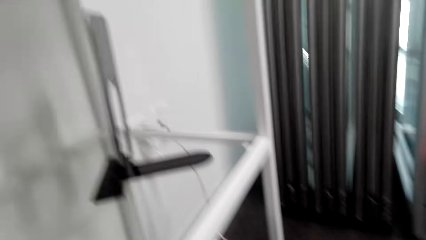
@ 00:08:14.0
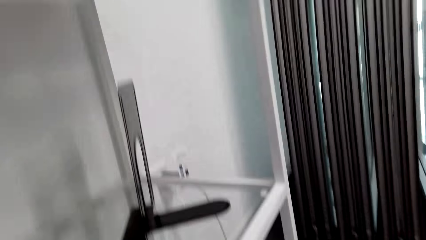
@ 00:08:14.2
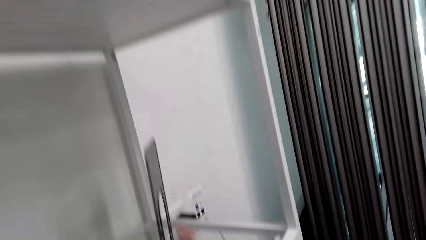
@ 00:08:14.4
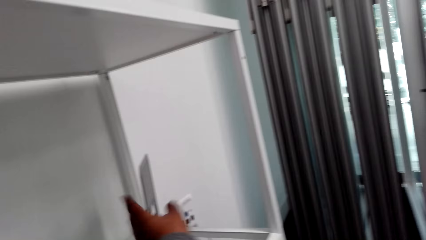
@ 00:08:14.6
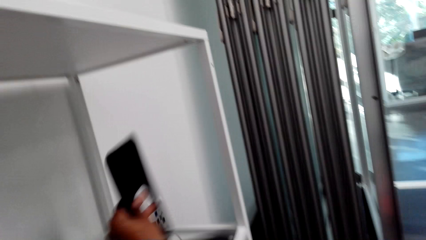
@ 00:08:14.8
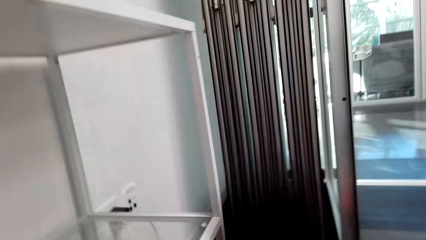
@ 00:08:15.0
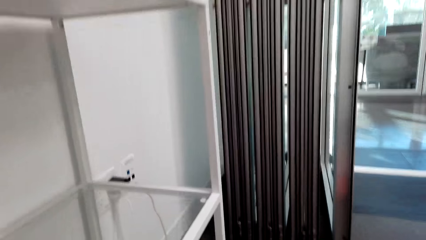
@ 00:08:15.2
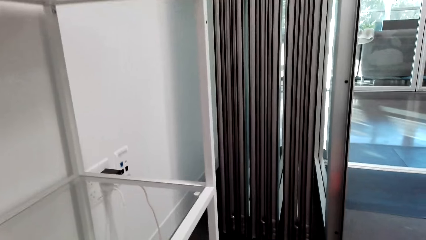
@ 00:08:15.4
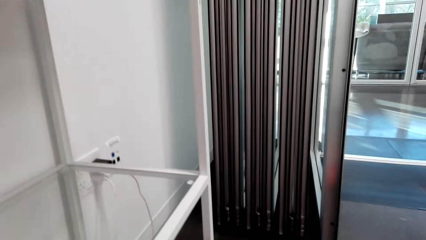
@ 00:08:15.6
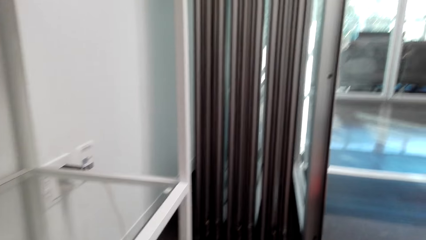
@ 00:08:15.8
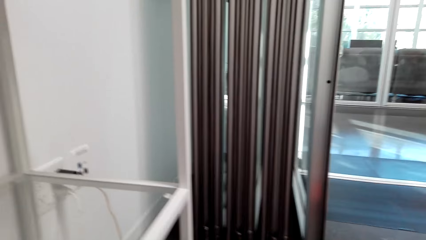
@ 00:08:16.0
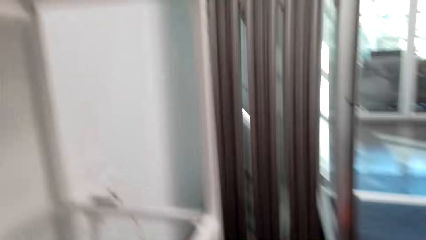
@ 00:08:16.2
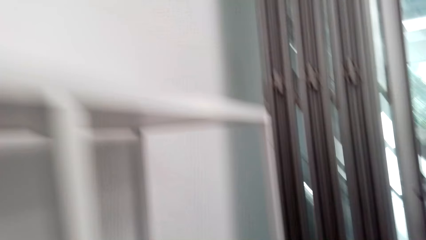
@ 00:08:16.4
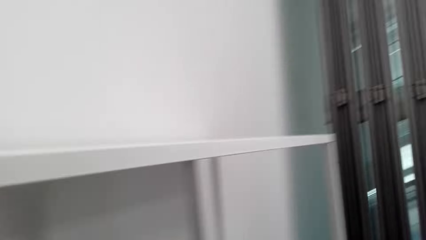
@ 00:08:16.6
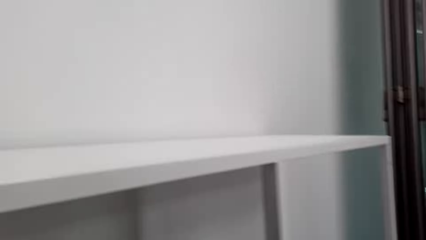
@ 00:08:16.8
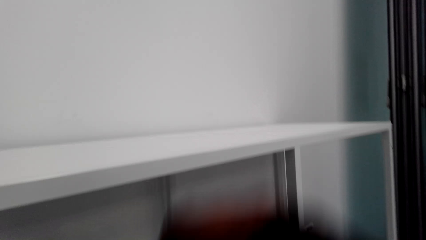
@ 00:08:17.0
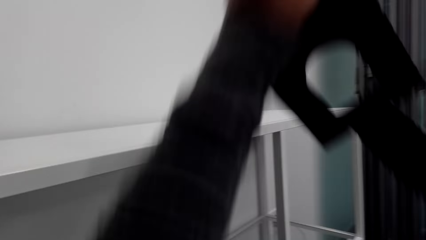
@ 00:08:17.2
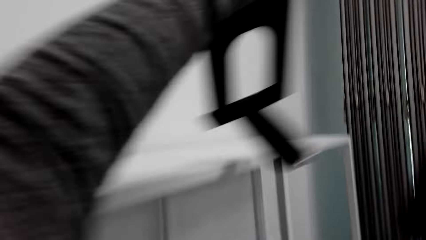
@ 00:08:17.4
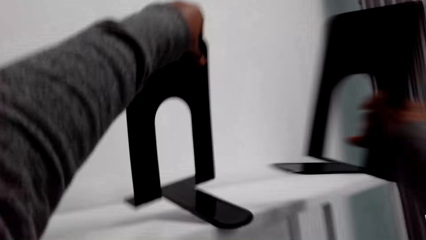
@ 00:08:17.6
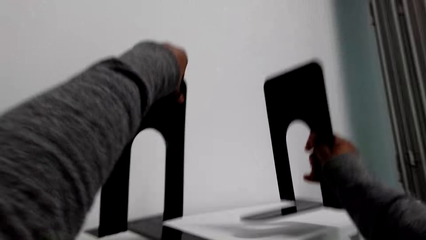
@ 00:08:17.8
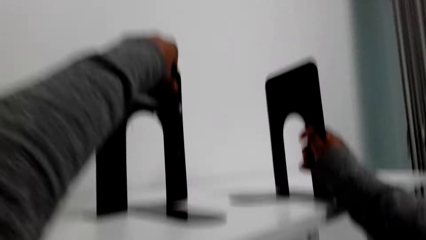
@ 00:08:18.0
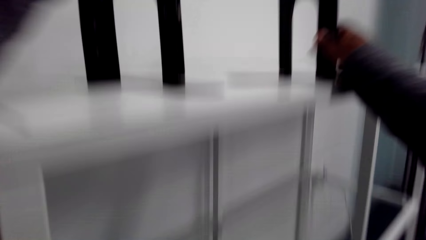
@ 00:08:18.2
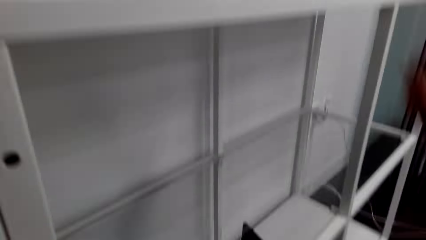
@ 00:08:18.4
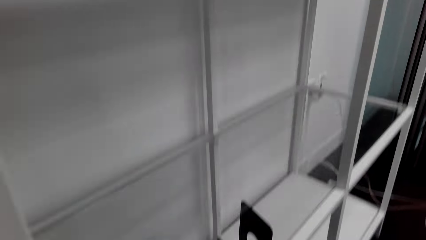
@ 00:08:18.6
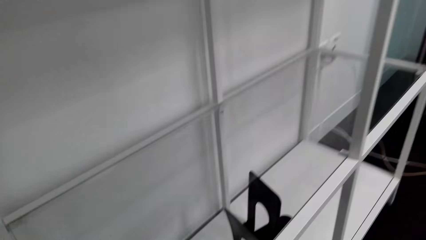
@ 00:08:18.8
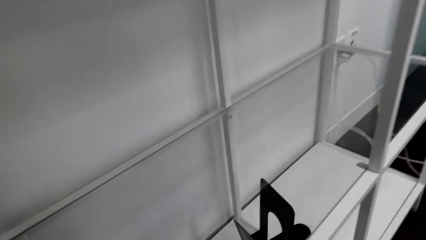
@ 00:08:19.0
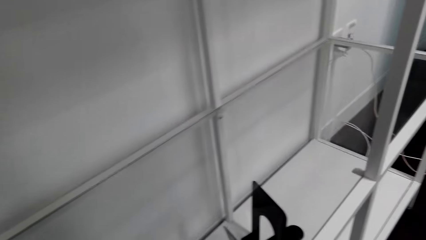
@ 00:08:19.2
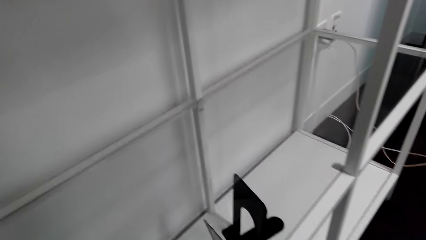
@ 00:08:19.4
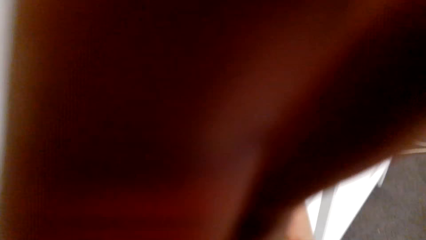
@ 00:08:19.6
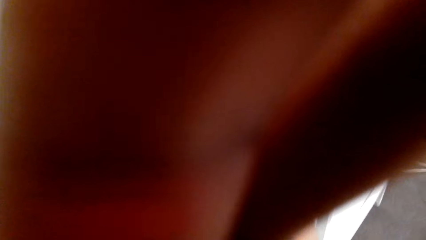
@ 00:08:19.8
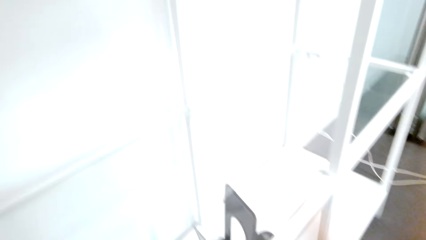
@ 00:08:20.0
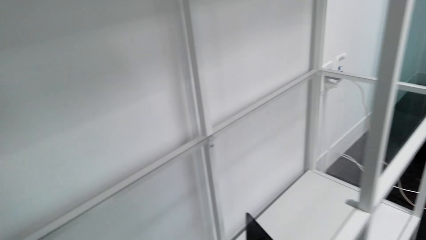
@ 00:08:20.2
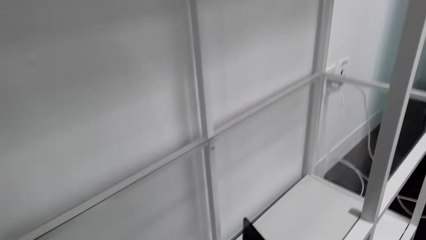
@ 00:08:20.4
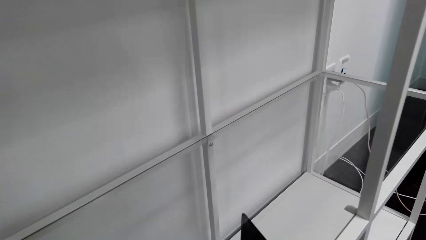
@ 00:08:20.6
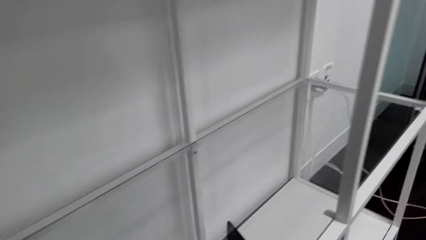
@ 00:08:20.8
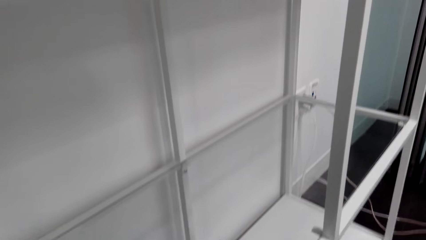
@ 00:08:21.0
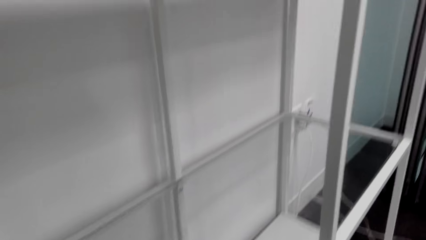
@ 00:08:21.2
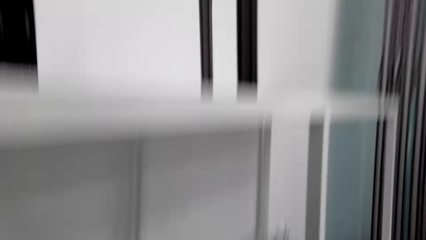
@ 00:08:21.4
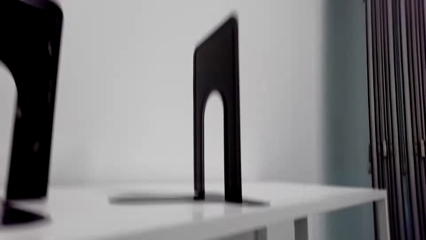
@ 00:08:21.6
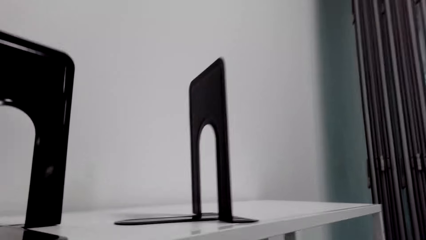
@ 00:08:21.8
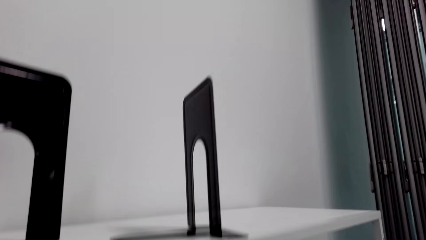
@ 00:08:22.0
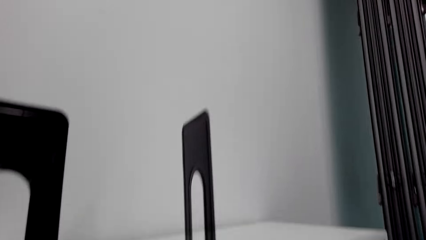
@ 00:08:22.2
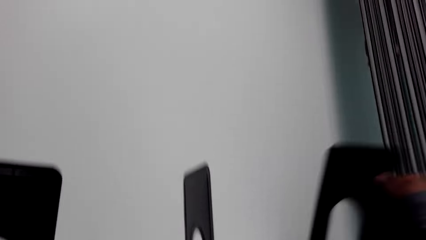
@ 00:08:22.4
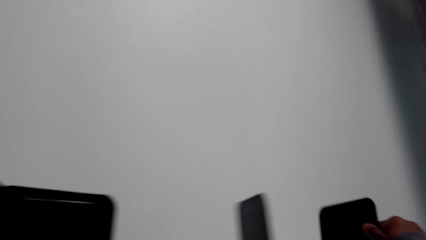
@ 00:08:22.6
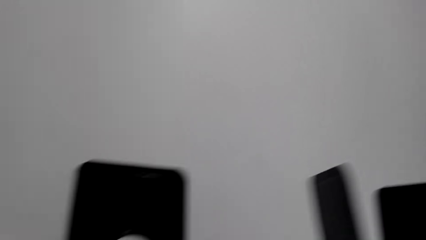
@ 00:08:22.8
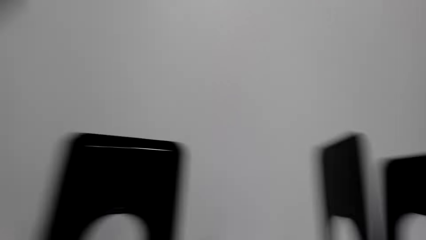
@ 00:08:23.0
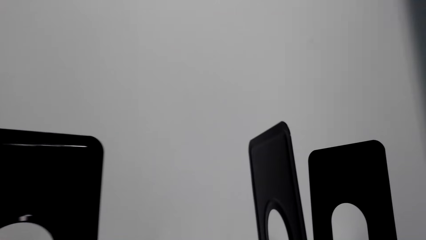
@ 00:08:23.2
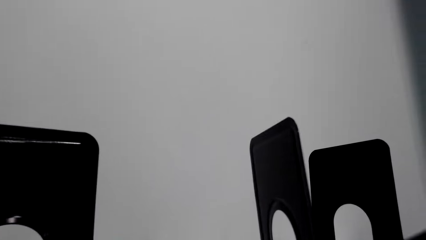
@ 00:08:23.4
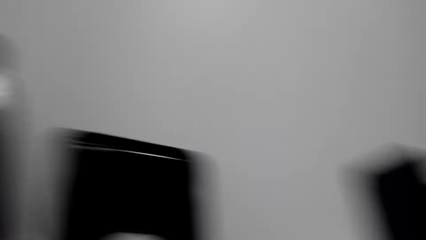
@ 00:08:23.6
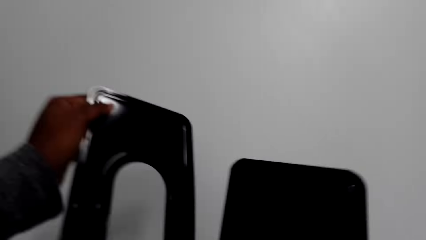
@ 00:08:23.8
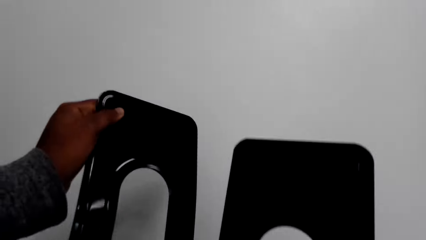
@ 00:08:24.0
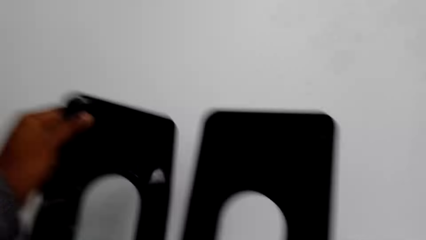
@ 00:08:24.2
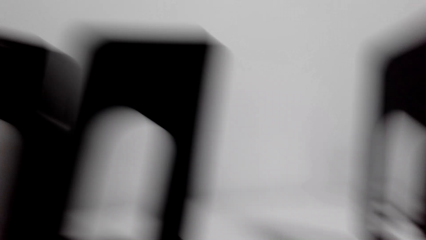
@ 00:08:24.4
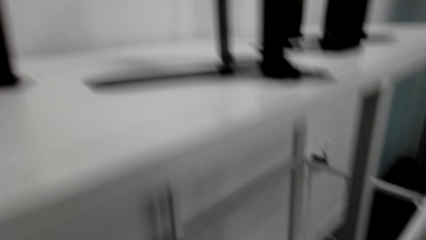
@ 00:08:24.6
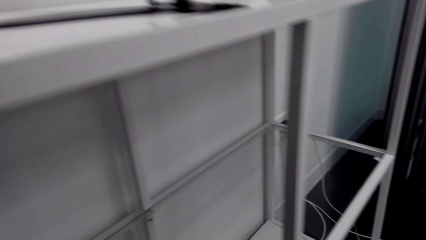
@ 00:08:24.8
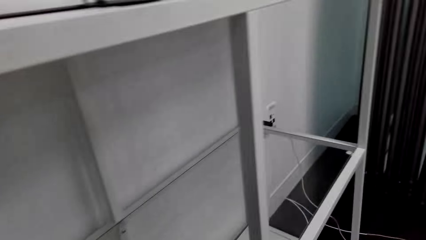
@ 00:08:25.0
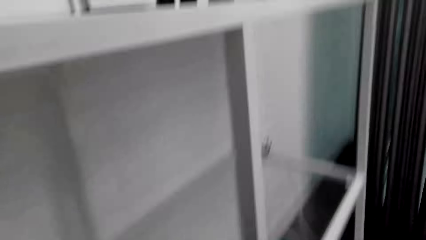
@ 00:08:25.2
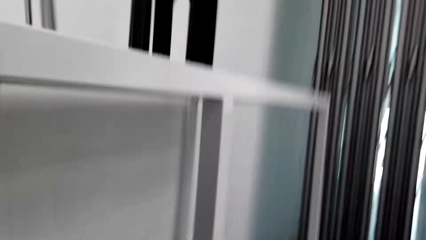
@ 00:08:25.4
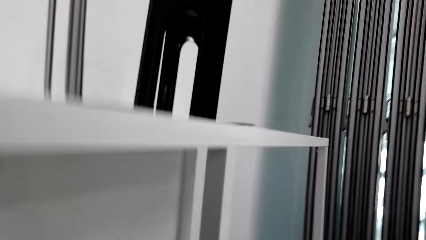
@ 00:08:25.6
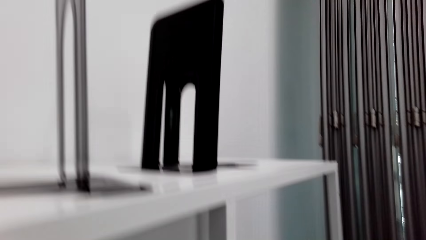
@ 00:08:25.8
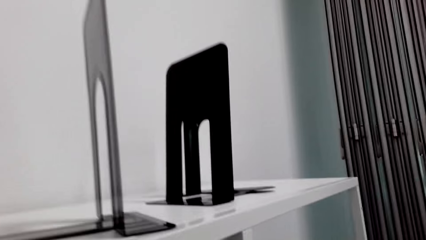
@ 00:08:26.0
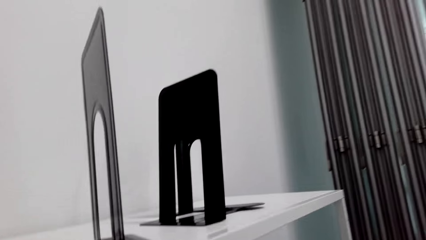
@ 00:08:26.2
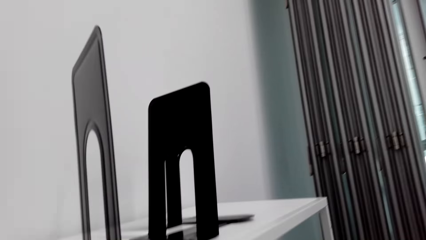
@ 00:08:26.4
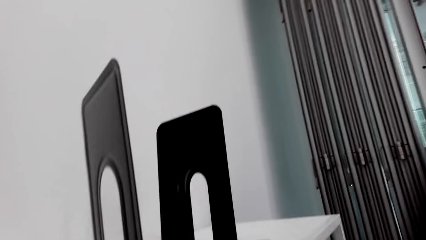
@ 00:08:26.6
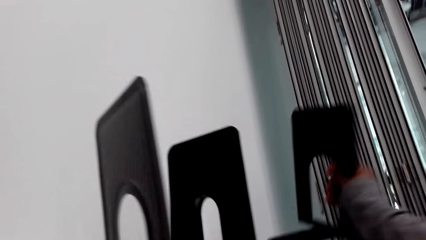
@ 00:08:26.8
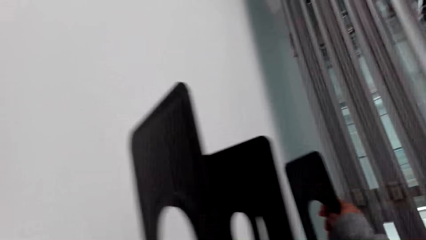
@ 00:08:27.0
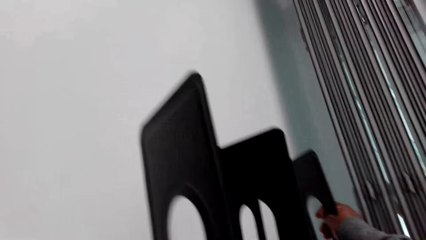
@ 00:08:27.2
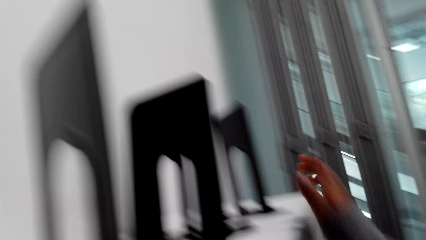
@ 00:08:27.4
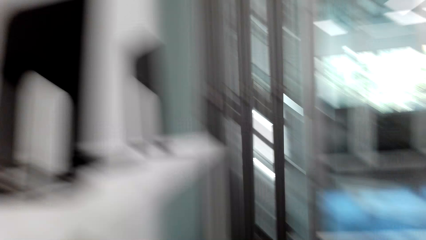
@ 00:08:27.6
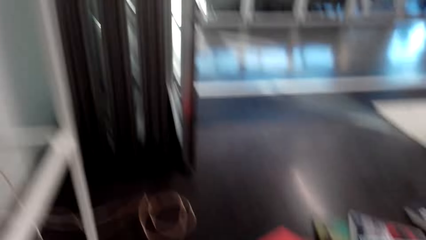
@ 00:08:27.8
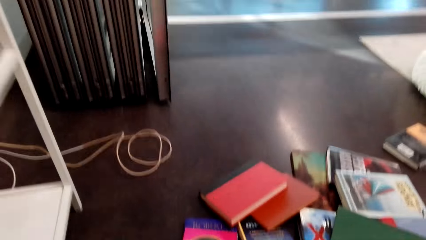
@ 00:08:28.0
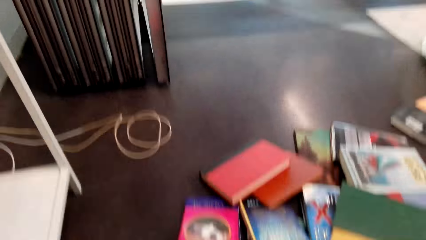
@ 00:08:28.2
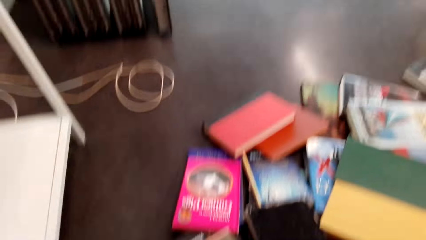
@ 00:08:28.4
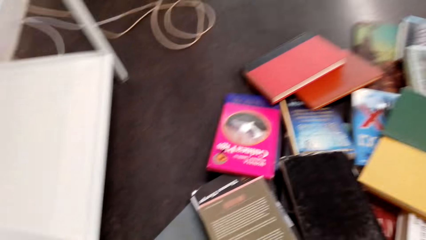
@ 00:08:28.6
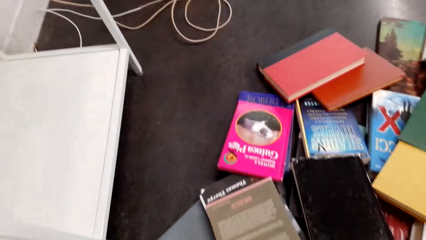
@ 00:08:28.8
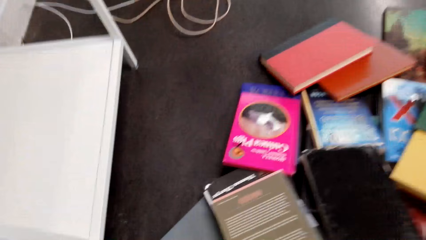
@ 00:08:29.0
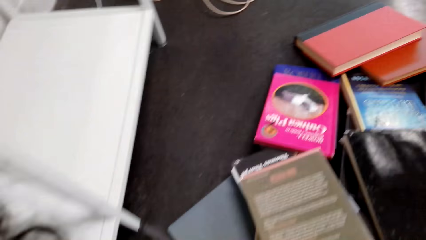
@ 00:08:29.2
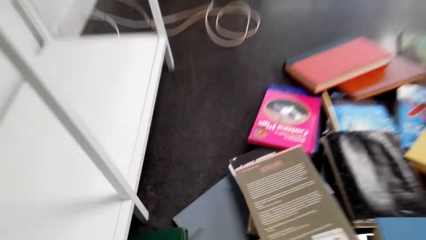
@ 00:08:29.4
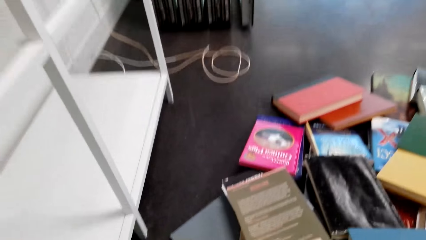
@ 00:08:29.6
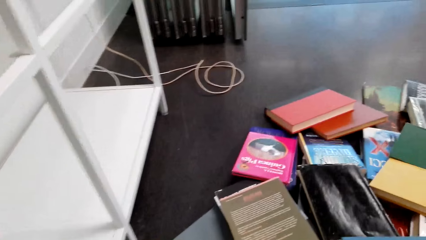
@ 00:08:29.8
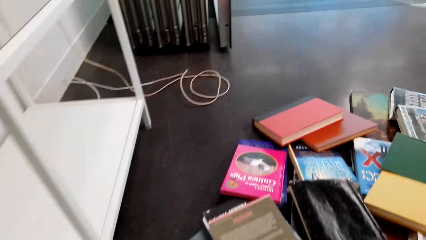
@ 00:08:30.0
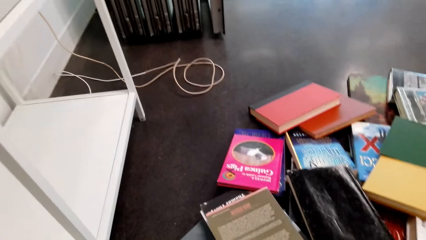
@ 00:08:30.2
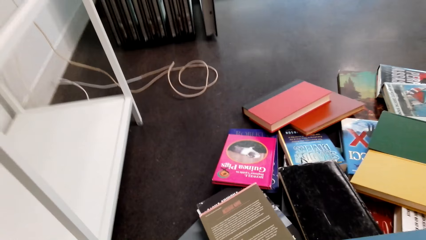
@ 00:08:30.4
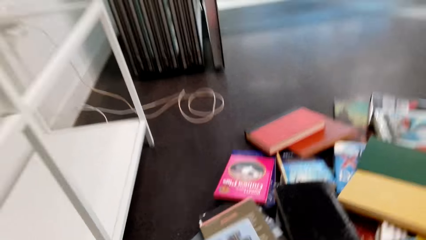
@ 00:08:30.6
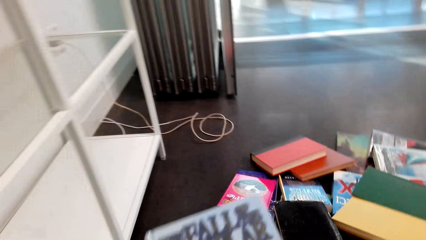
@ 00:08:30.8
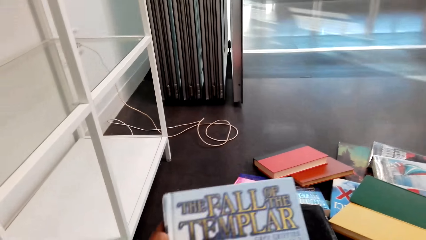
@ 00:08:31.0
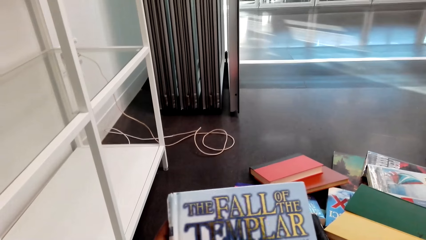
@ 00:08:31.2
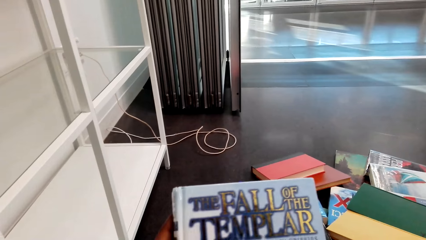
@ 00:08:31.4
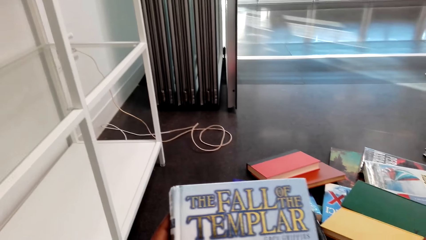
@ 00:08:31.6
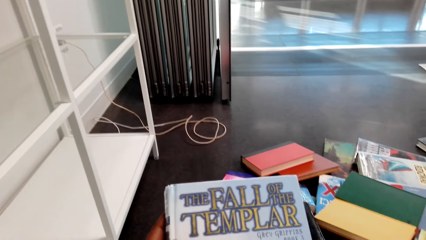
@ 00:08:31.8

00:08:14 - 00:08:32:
The camera wearer adjusts books on a shelf. She picks books from the shelf. She walks around a room. She places something on the shelf. She arranges items on the shelf. She lifts her hand. She looks around the room. She looks around the shelf. She places something on the shelf. She arranges the items on the shelf. She looks around the room. She arranges the items on the shelf. She walks around the room. She picks up a book from the floor.
